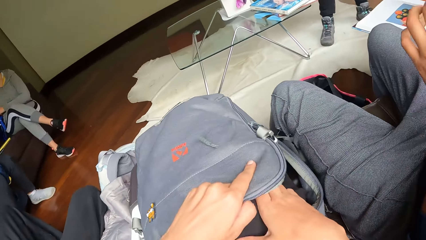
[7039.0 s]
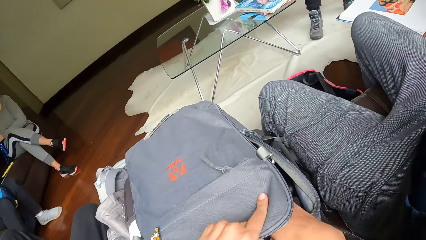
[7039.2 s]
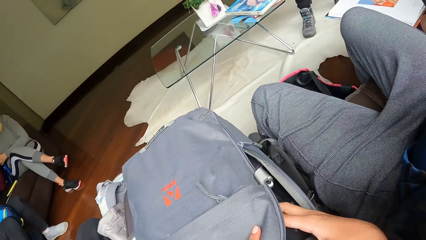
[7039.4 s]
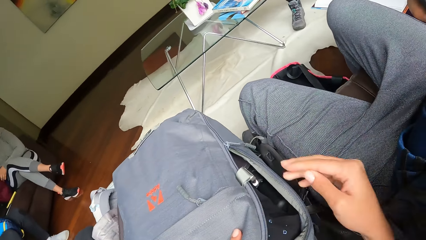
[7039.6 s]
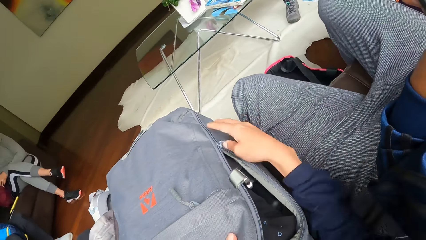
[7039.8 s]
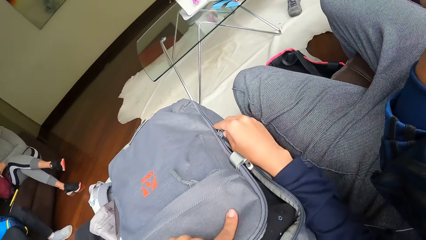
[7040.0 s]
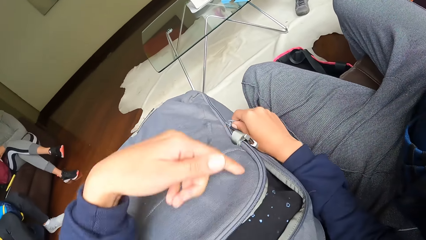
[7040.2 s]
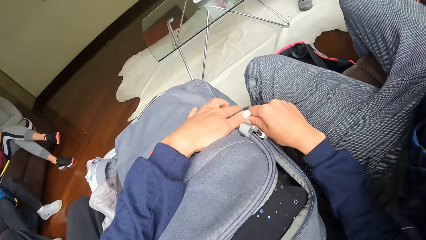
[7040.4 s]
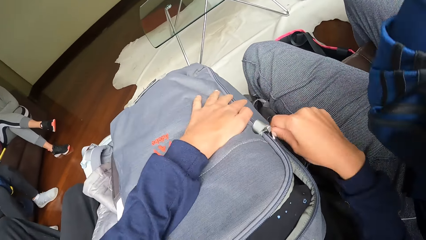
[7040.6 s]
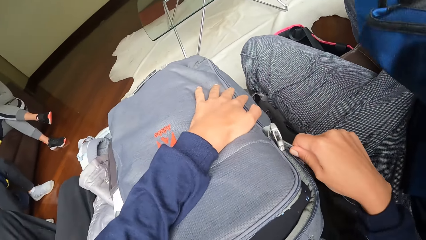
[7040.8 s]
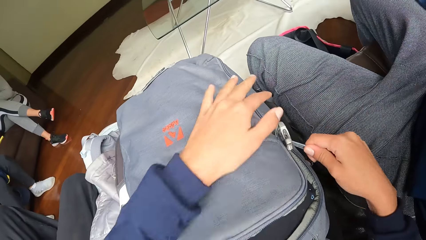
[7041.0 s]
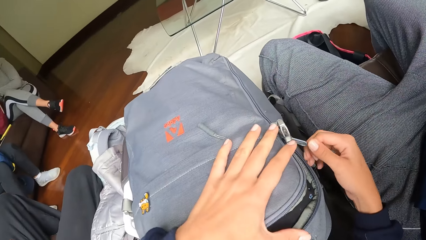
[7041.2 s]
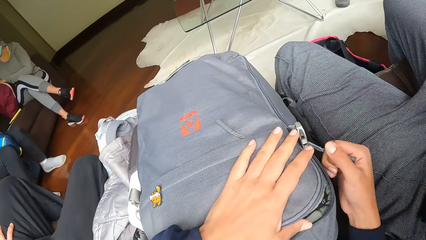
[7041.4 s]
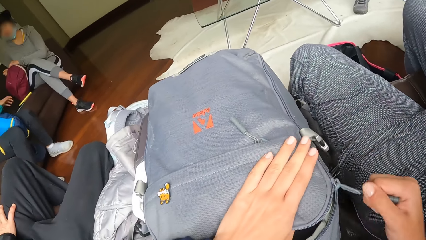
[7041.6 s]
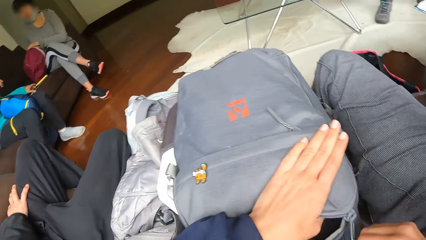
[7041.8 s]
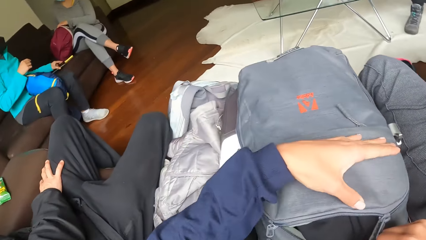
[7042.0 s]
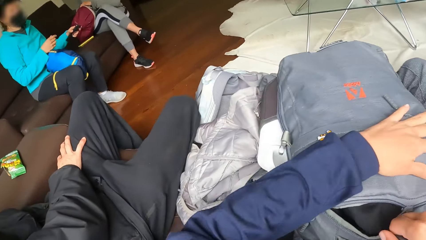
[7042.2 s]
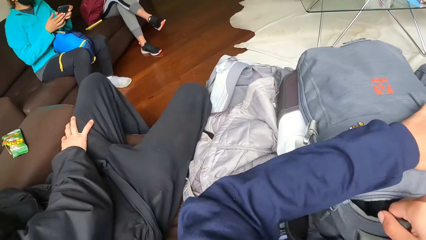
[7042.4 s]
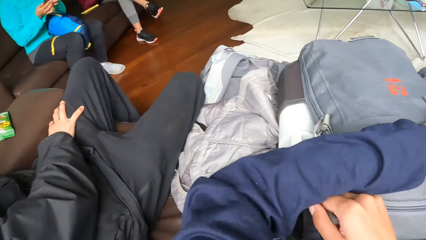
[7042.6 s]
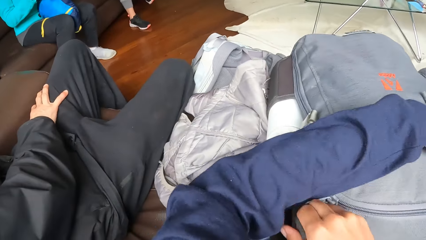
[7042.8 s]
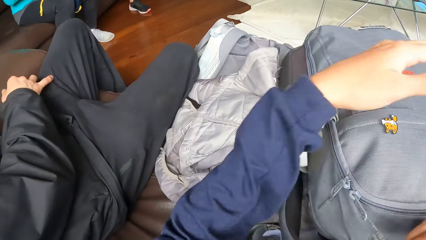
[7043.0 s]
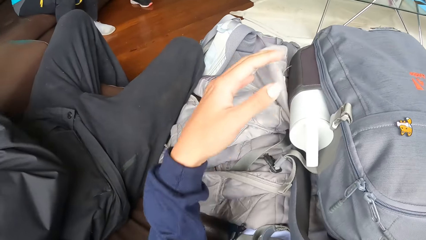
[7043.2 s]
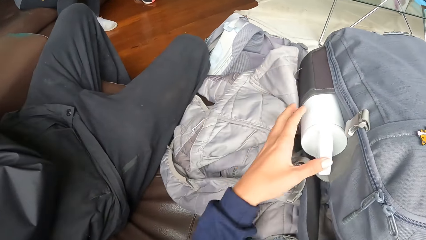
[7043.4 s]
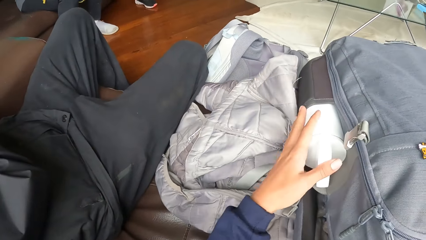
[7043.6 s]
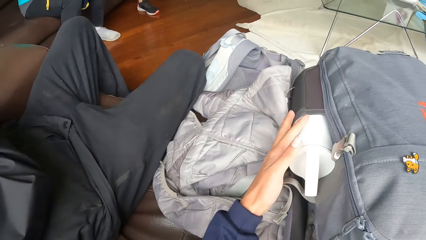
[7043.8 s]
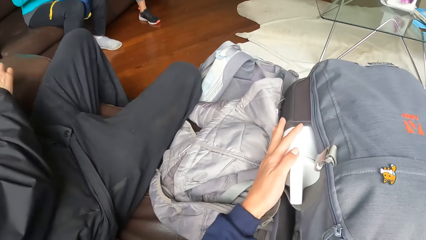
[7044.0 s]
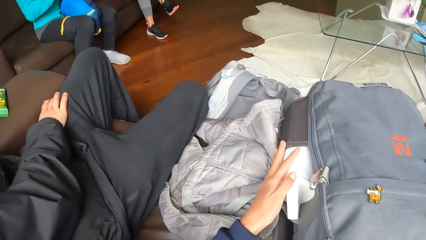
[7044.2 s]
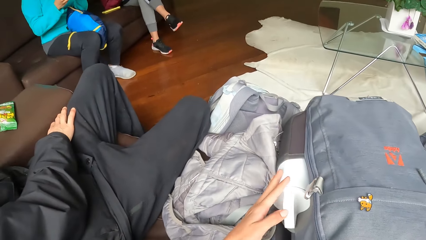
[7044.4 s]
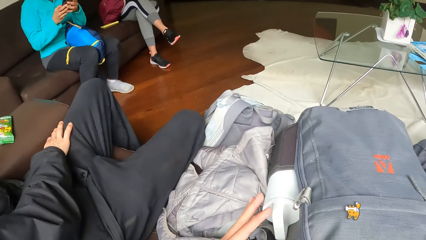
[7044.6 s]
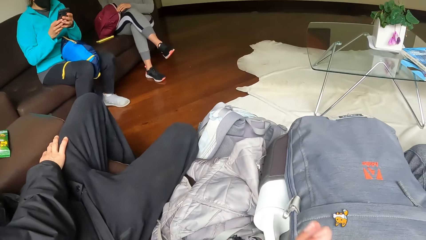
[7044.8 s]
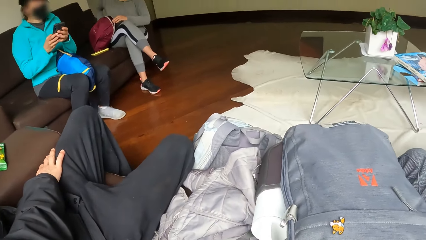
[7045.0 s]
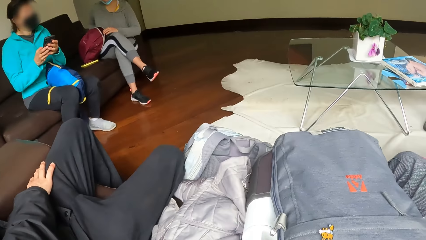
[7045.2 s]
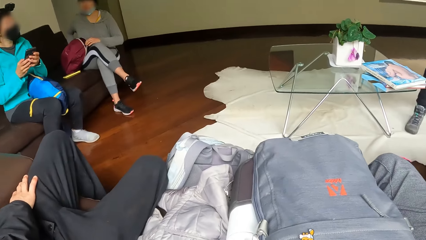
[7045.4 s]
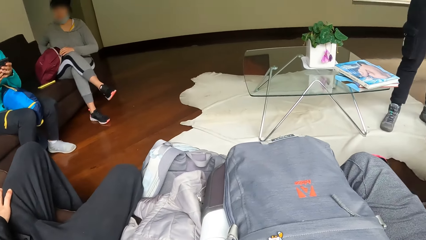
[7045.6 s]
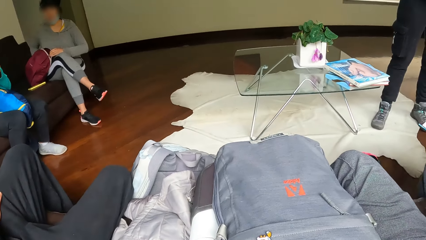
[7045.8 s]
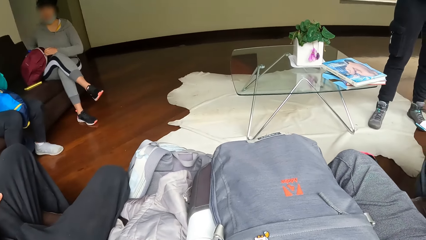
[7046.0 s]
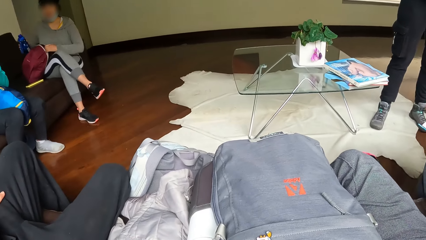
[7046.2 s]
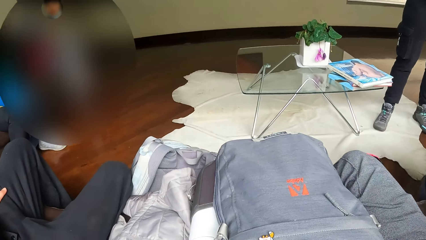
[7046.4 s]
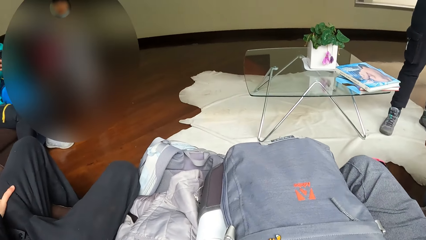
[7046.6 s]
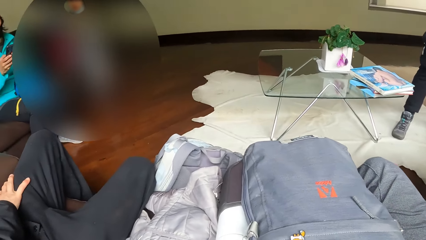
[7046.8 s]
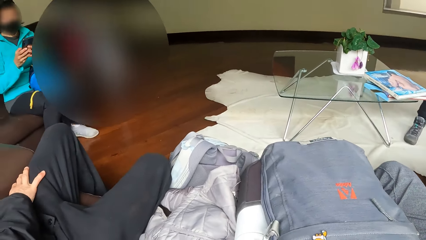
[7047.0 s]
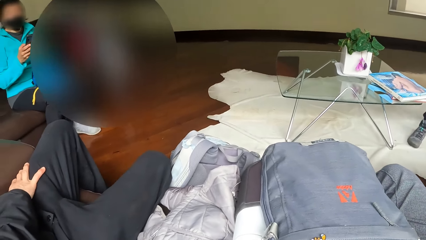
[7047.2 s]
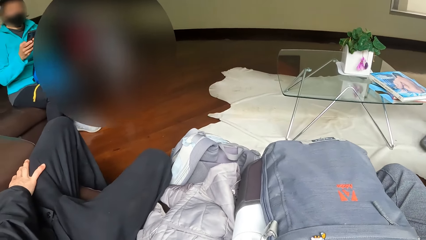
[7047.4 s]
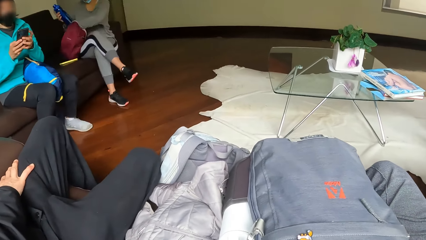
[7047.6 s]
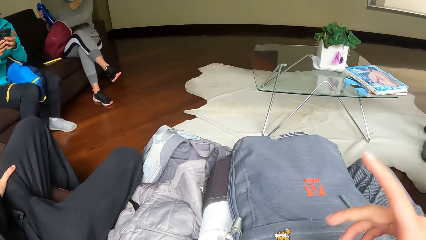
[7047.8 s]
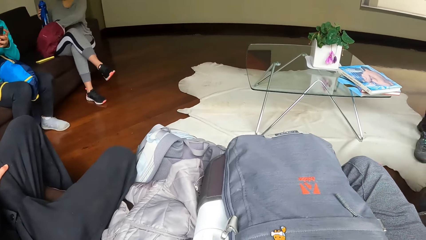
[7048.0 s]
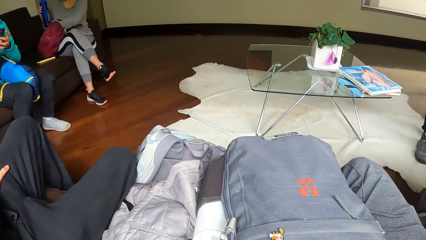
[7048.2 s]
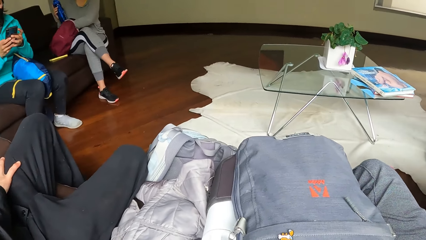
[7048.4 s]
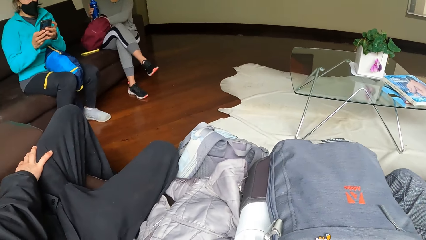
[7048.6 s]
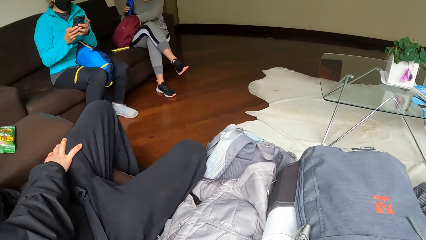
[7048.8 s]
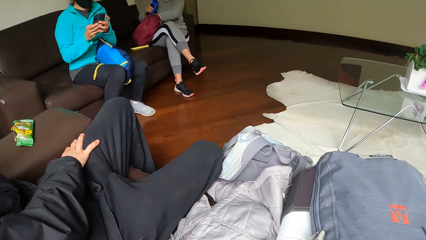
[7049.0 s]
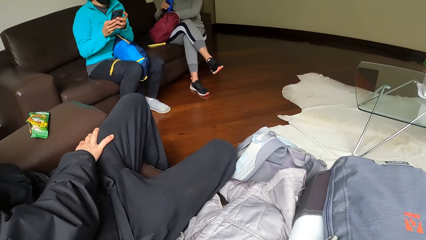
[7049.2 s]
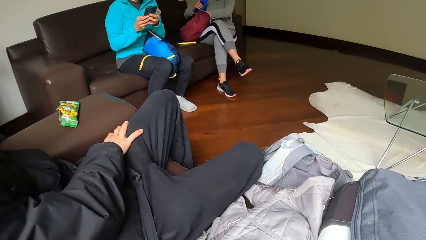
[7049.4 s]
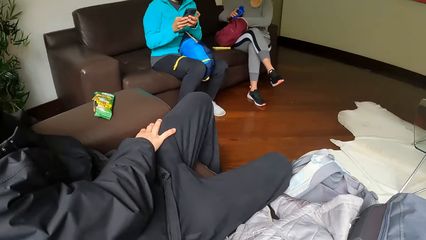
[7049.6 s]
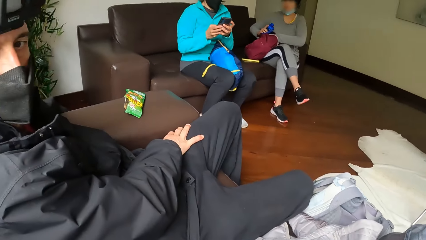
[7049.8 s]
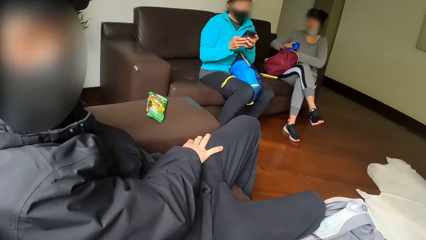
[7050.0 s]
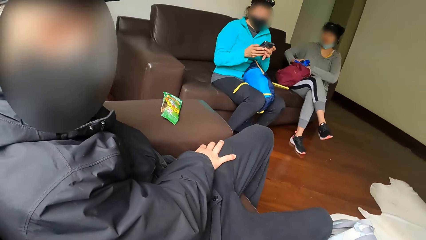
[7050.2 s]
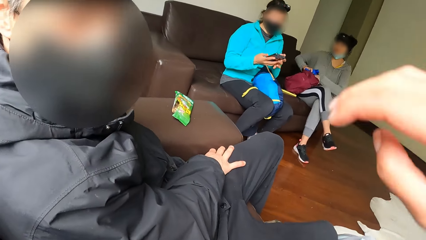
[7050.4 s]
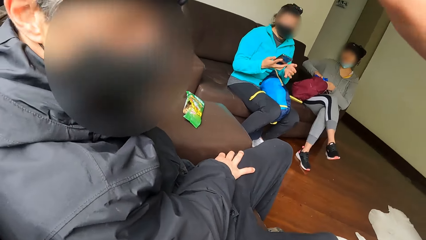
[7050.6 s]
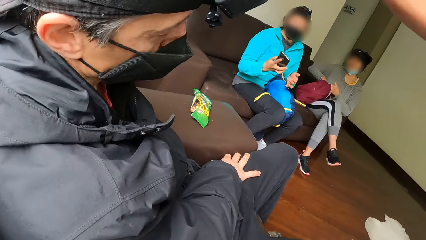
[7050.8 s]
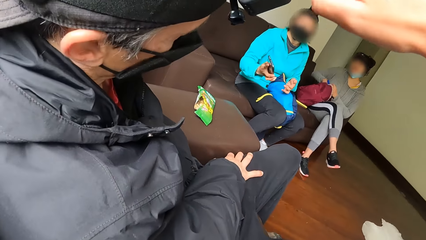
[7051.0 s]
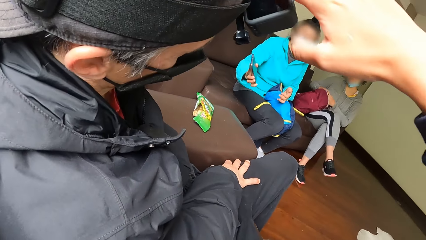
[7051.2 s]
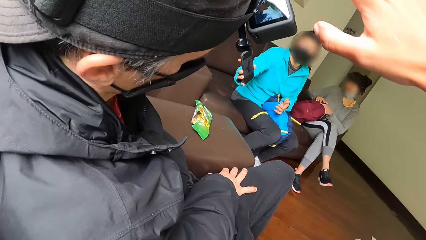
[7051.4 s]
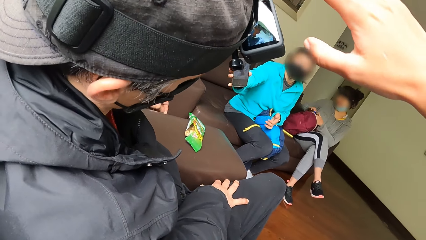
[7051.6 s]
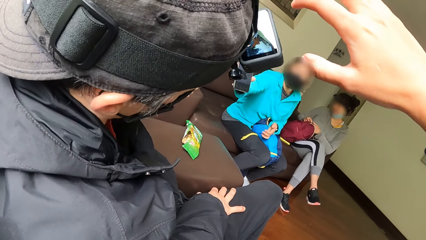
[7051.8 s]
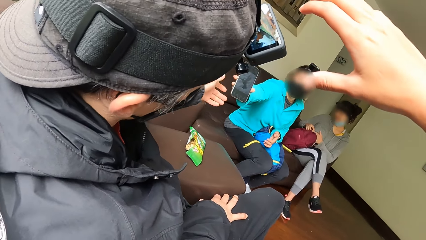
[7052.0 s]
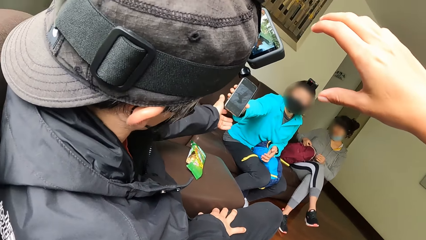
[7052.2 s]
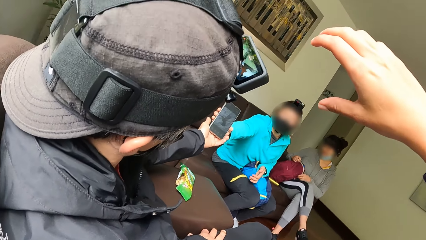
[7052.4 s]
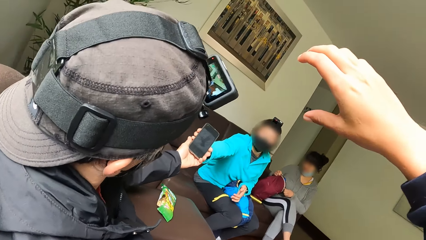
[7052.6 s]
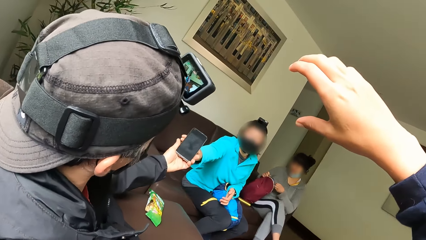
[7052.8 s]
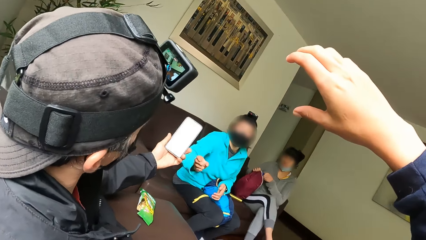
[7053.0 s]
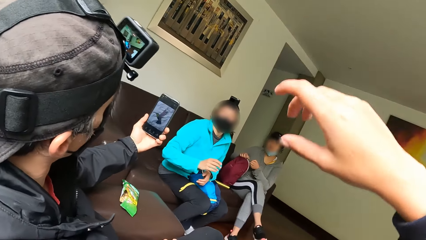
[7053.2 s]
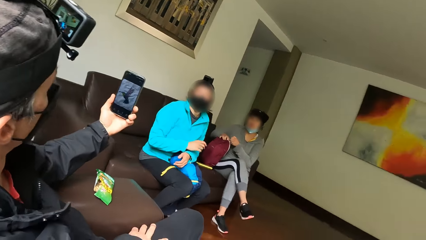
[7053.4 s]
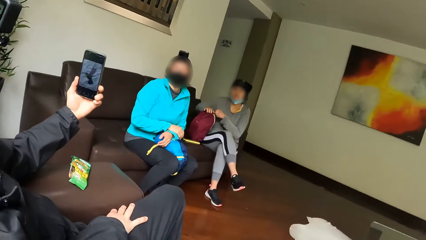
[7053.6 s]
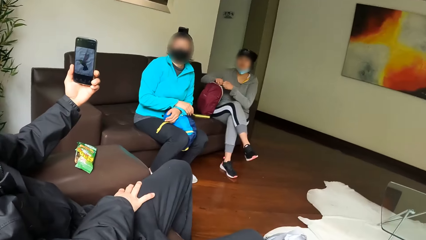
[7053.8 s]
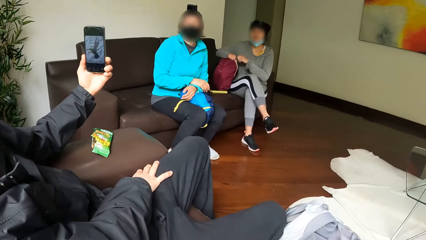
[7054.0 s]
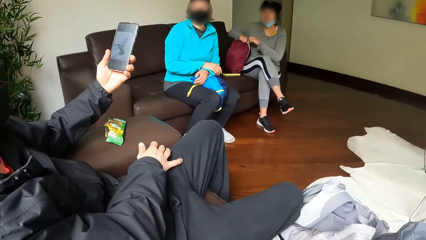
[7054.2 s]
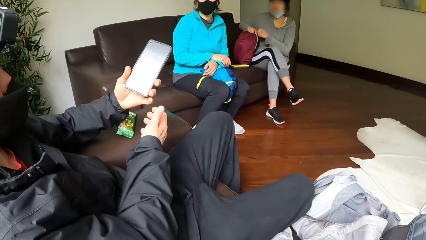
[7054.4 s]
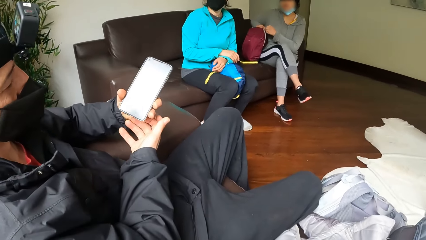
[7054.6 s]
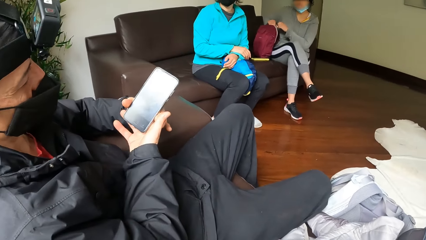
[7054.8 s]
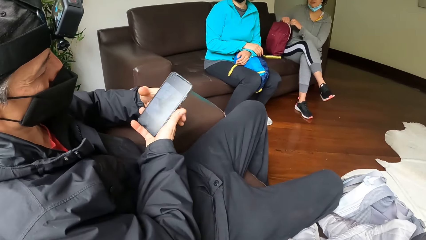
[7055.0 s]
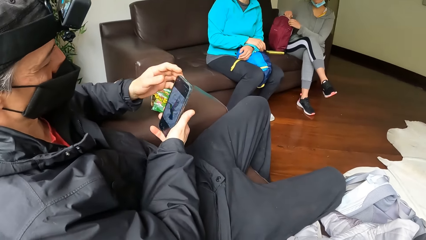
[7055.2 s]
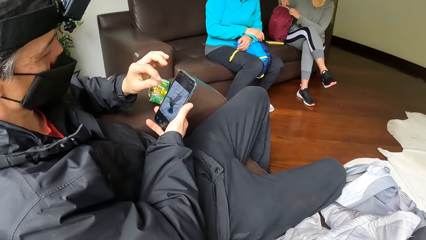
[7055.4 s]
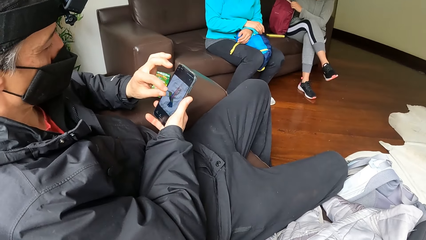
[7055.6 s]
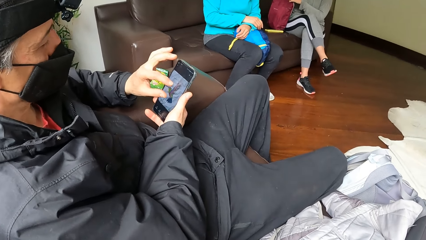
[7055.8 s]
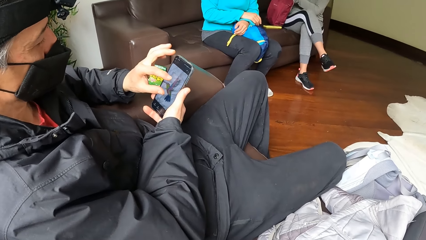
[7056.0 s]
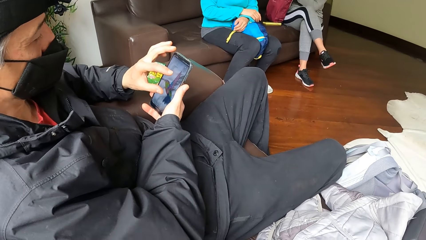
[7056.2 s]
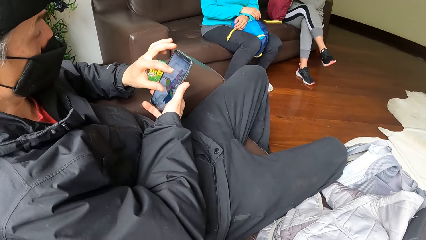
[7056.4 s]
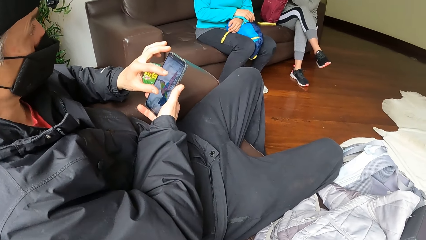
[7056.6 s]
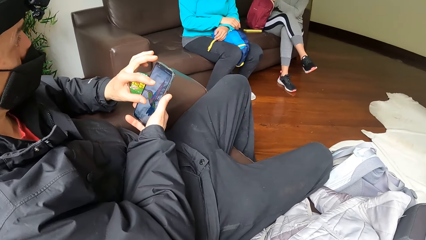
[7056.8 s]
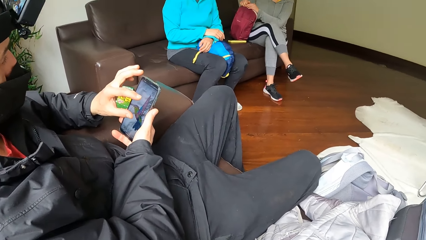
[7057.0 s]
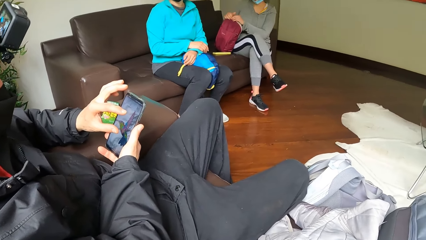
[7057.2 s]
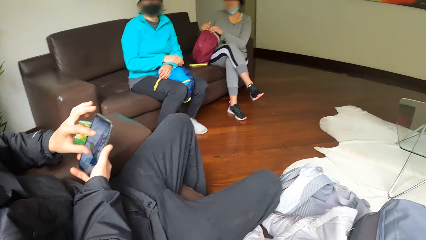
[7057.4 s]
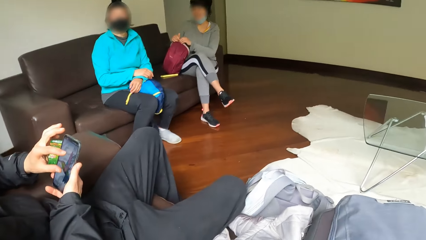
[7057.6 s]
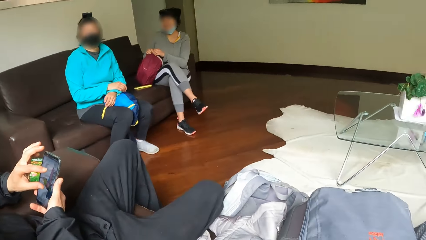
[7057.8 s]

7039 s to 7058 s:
The camera wearer pulls a zip of the bag with his right hand. A woman operates a phone with her hands. The camera wearer inserts a bottle of water into the bag with his right hand. He looks around. The woman passes the phone to a man with her right hand. The man operates the phone with his hands.
